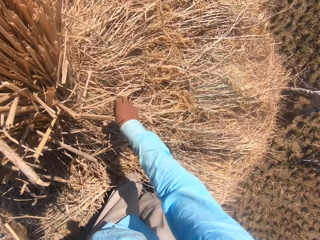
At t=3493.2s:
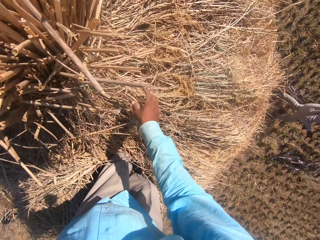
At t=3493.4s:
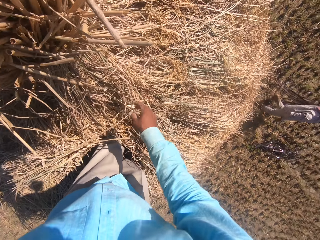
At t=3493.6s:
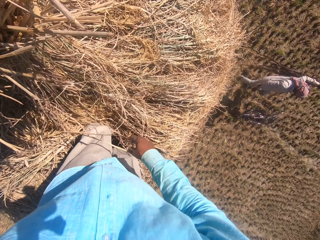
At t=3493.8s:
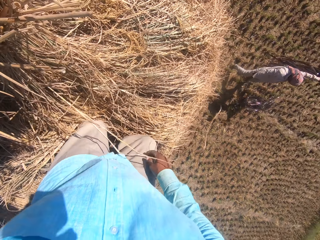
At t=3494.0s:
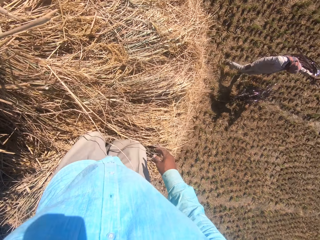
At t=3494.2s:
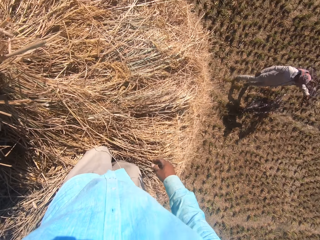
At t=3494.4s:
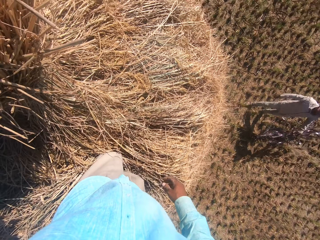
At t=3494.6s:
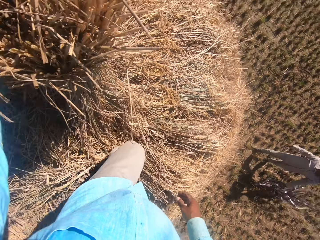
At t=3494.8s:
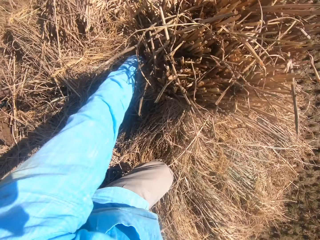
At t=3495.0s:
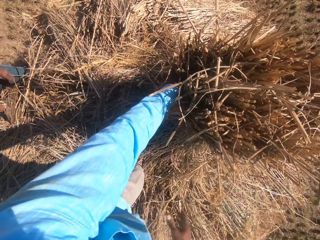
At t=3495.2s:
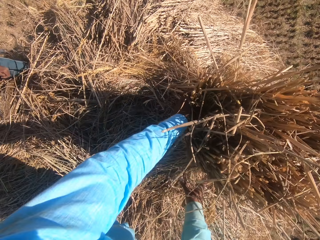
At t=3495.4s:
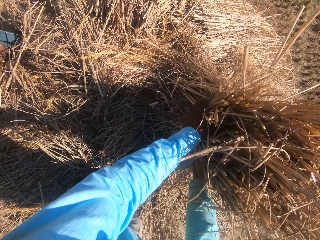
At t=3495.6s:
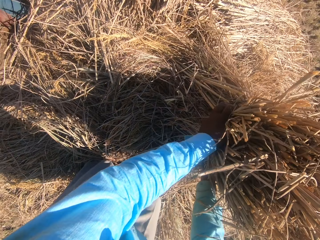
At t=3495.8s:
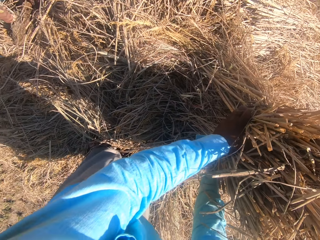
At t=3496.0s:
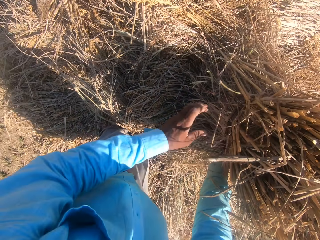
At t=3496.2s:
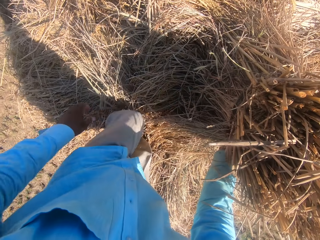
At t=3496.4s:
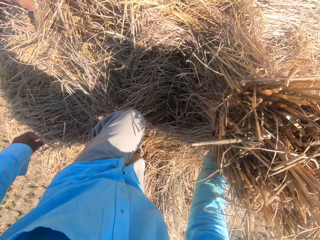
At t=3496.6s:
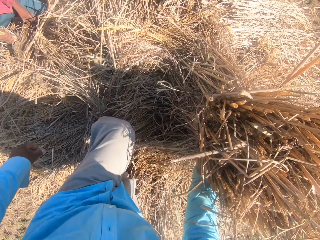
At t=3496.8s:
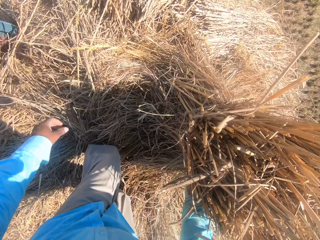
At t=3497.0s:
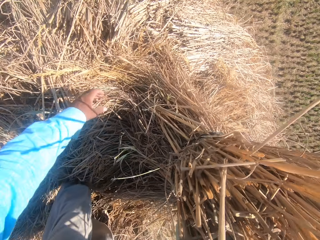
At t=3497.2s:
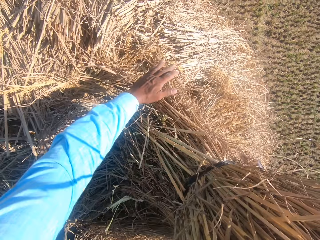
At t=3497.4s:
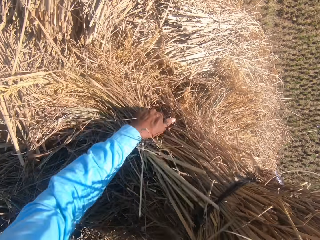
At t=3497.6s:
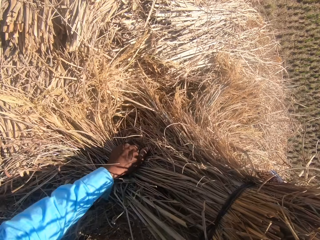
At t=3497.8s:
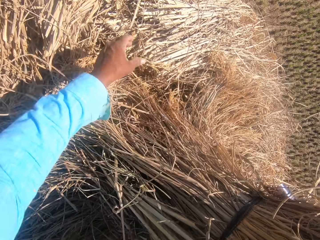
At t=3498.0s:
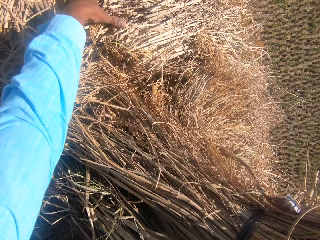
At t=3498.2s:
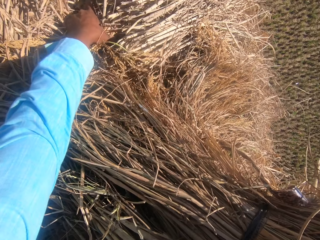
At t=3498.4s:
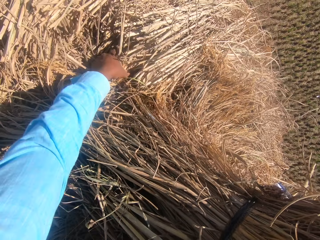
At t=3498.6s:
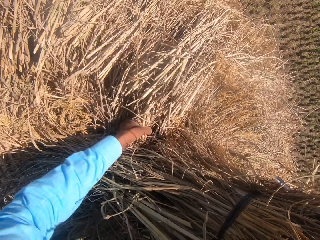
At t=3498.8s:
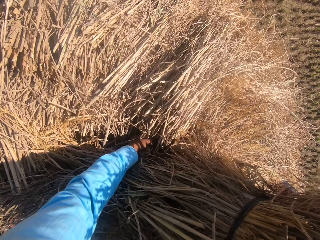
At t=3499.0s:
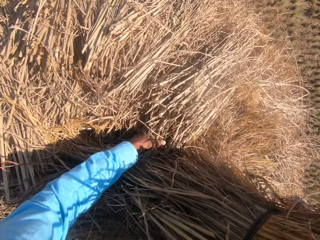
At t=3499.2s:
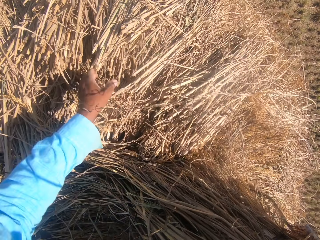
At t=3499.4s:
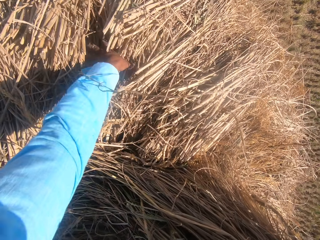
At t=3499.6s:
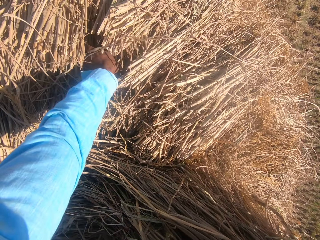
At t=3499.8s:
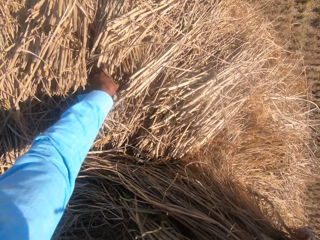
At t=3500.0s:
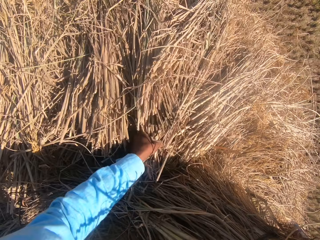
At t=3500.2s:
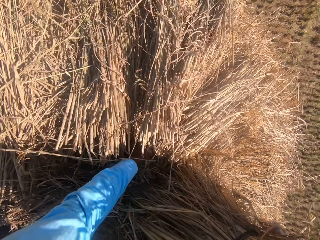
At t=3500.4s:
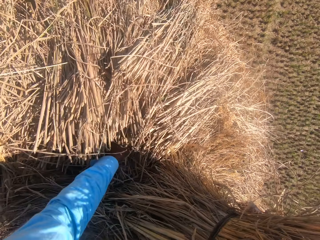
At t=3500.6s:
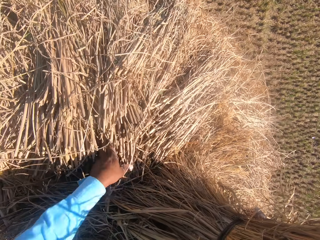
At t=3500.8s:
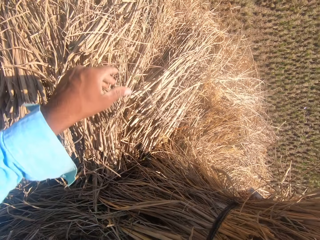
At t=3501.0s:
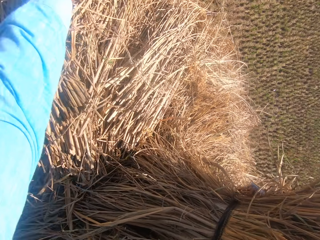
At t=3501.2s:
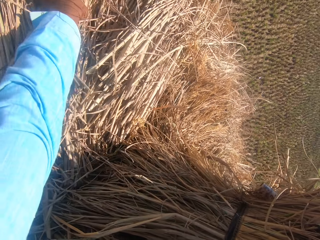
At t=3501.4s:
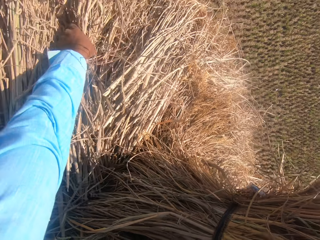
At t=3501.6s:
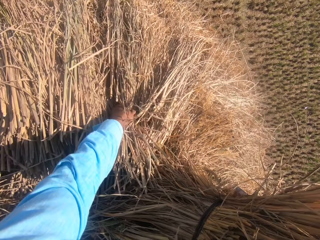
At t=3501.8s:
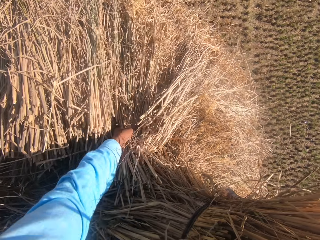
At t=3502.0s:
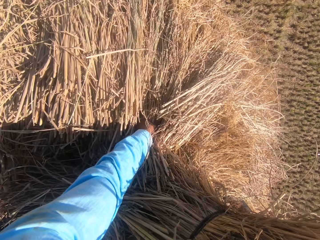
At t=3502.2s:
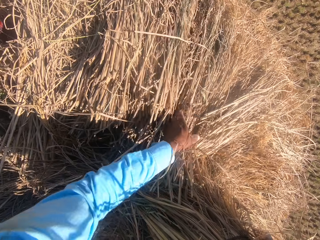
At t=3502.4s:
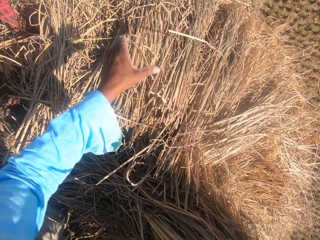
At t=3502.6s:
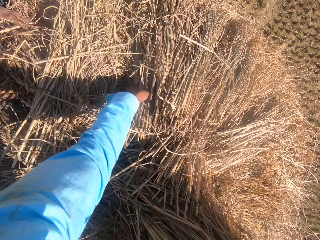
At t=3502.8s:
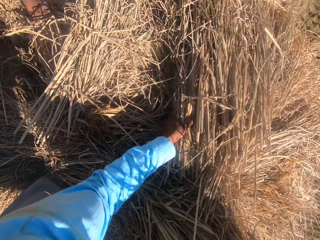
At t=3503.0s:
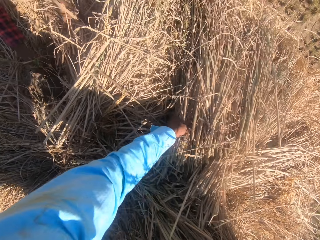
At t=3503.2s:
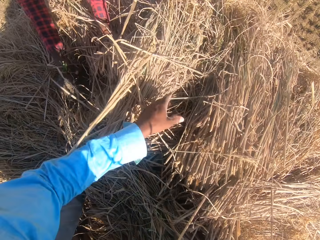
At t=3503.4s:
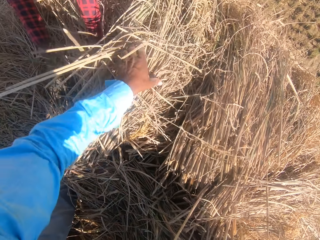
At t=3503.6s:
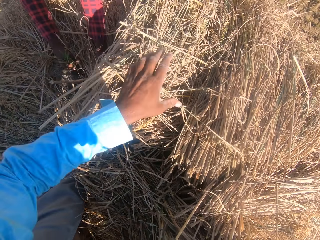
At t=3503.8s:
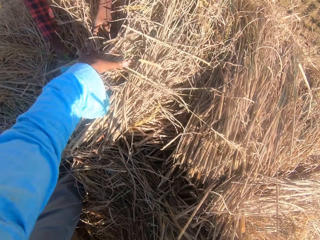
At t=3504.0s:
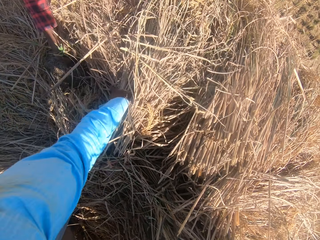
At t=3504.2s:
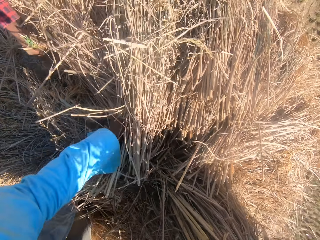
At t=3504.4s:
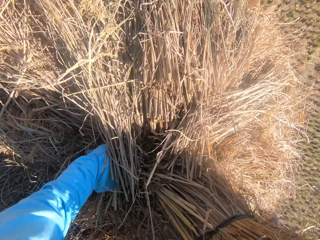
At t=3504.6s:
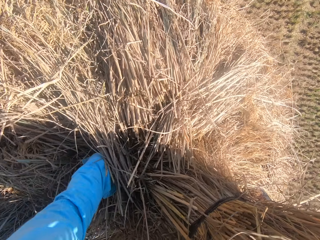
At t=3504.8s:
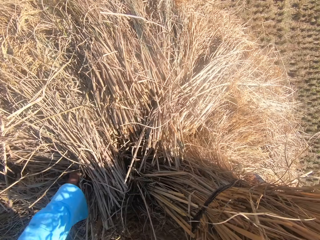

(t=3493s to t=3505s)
A man walks around a garden. The camera wearer adjusts the grass straws on the heap. The man arranges the grass straws on the left of the camera wearer. The man converses with the camera wearer.

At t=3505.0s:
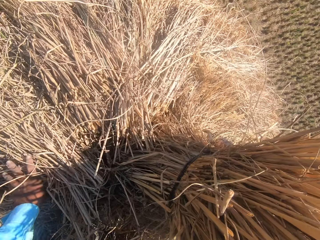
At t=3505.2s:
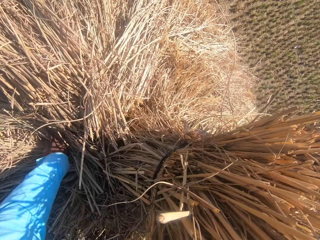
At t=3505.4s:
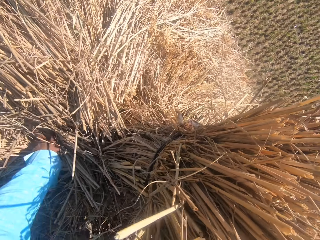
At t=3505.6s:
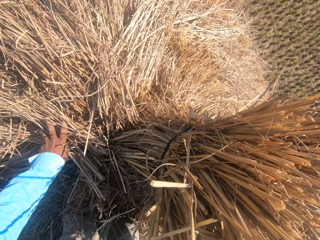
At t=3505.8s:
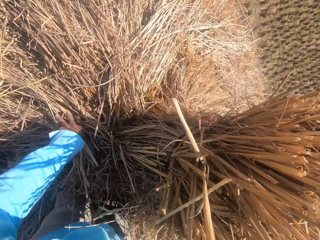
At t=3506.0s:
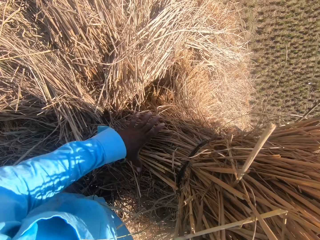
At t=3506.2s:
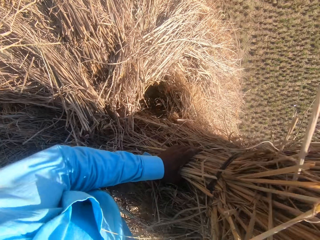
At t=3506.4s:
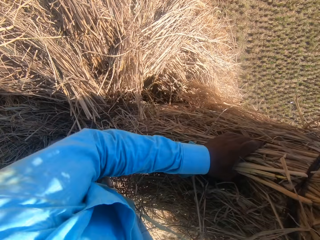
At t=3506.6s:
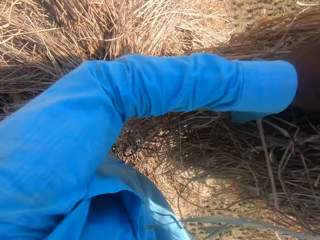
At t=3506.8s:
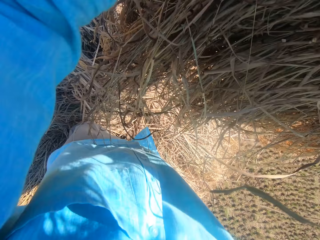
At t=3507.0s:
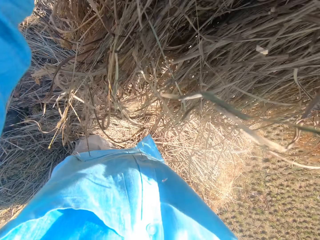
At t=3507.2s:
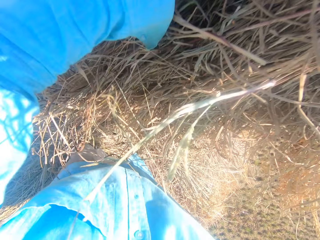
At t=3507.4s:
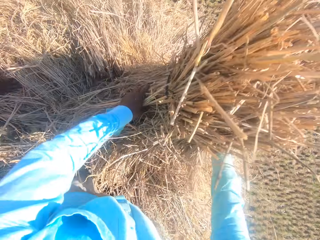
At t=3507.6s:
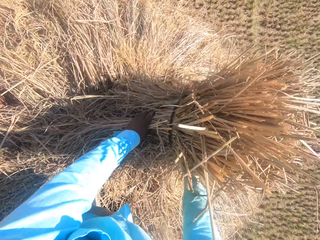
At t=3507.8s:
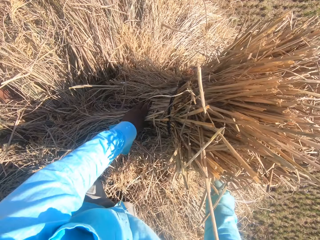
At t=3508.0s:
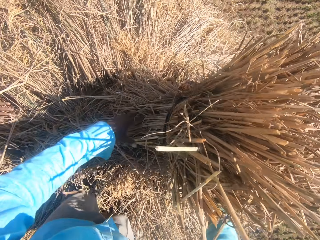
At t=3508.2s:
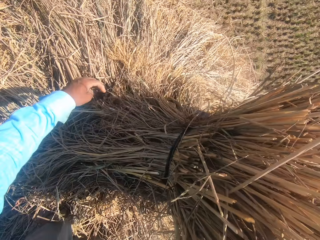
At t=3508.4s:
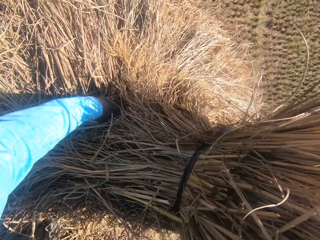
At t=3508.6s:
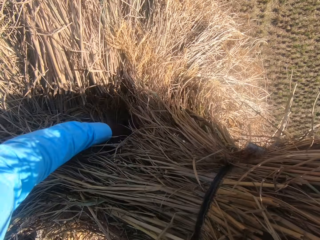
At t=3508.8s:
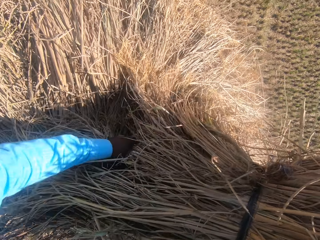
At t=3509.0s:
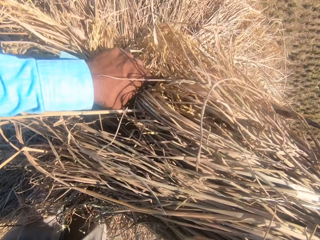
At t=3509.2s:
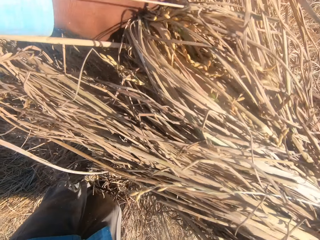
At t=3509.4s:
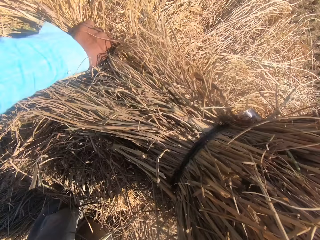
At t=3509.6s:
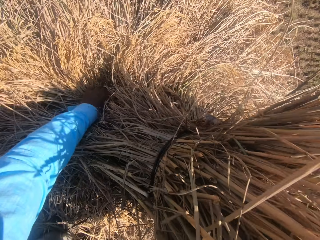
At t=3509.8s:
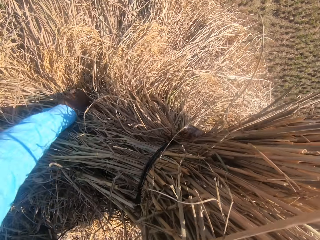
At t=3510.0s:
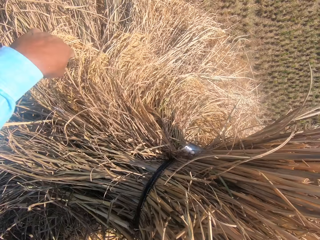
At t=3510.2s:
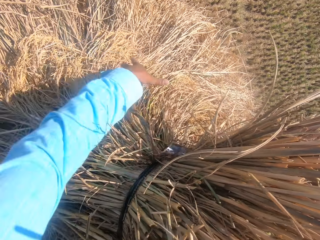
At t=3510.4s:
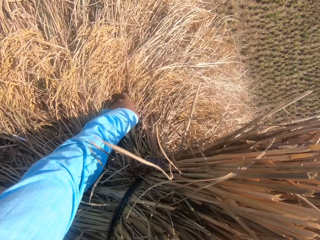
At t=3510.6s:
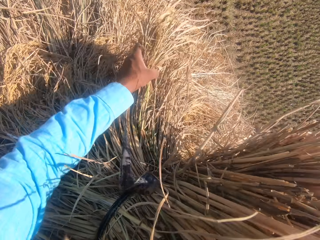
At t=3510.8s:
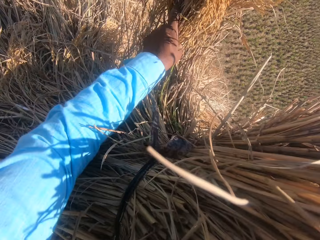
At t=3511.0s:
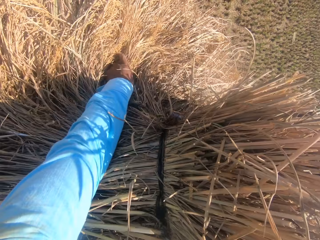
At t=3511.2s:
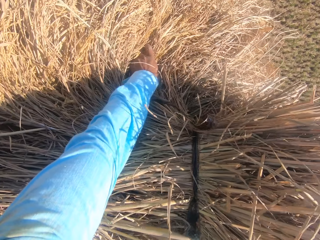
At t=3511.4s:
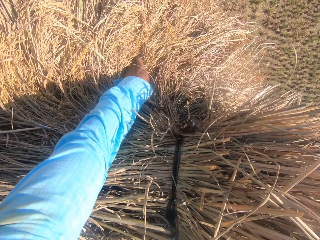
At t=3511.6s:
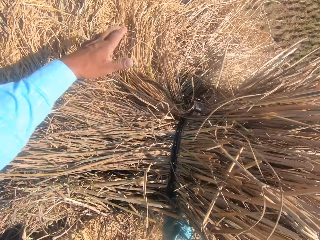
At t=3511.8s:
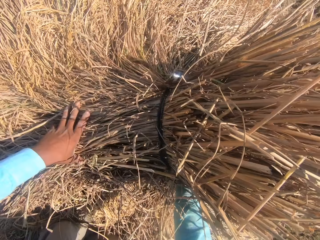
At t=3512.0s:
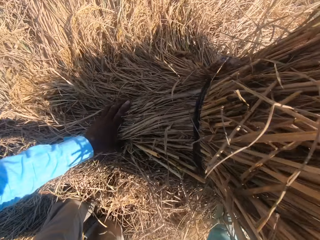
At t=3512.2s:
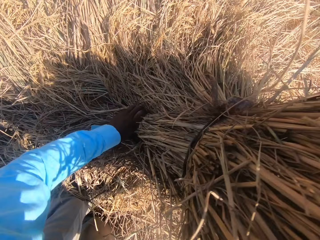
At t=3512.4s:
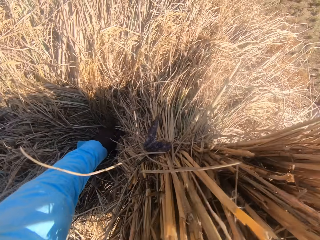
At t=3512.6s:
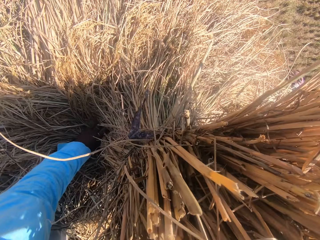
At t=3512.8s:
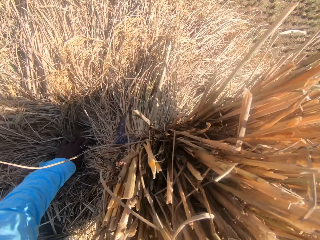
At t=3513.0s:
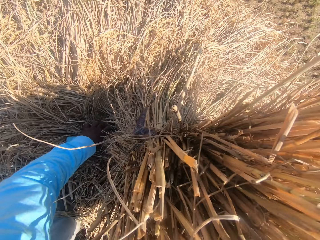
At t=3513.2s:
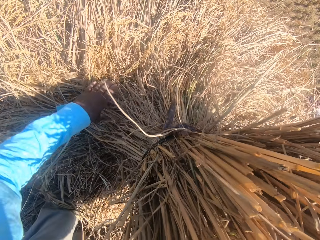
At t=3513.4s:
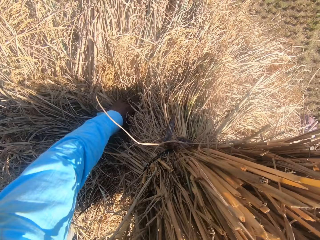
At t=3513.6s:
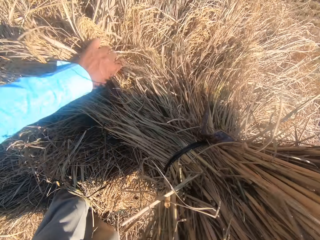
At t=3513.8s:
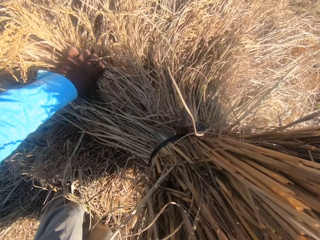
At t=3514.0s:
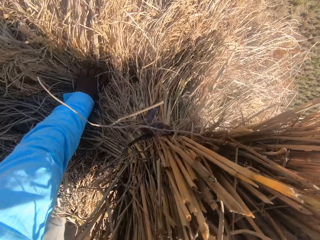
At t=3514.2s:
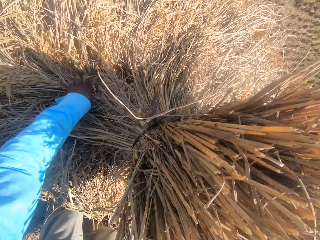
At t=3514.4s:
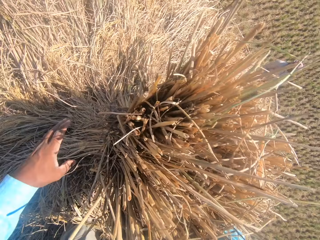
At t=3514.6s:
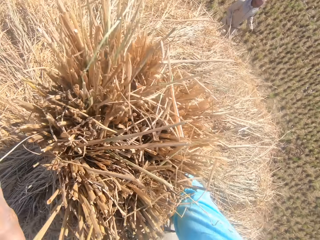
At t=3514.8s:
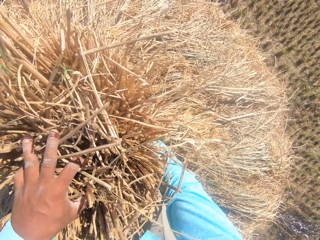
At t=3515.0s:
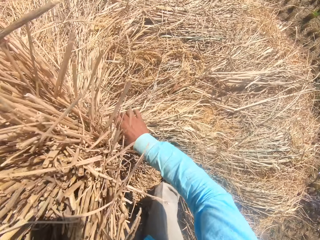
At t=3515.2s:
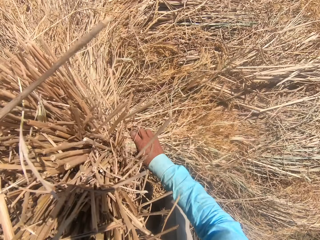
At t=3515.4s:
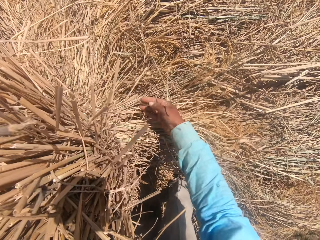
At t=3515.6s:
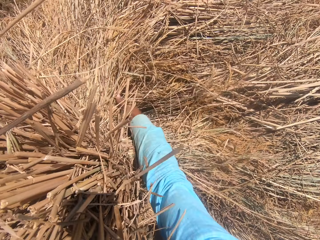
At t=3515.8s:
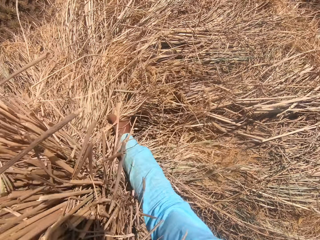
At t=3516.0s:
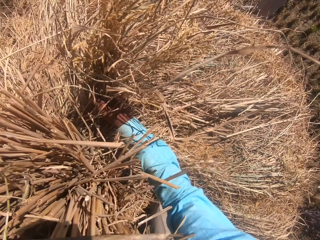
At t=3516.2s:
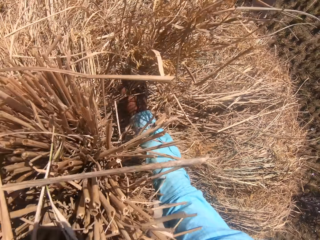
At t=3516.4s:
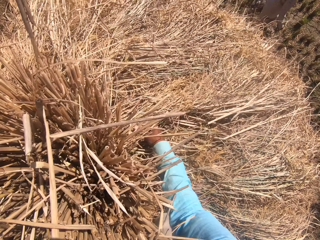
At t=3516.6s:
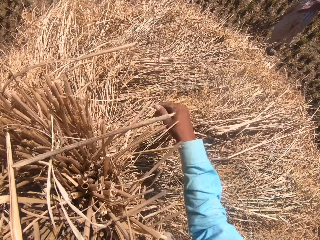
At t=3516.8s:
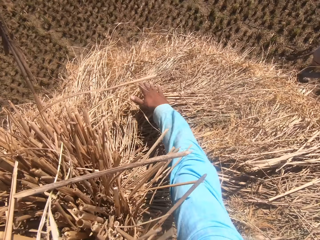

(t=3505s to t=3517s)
The camera wearer raises the stack of dried grass straws in his hands. He adjusts the stack on the heap of dried grass straws. A man converses with another man.
